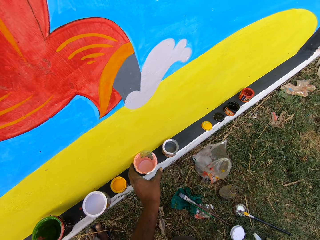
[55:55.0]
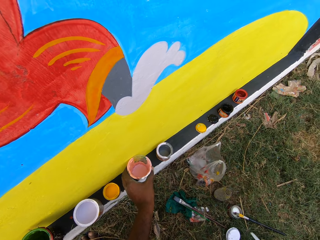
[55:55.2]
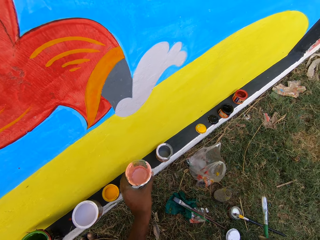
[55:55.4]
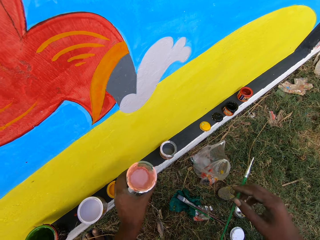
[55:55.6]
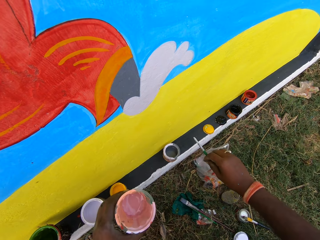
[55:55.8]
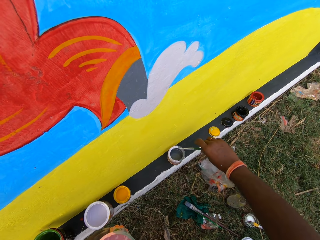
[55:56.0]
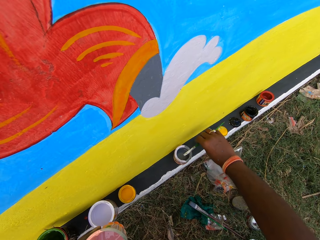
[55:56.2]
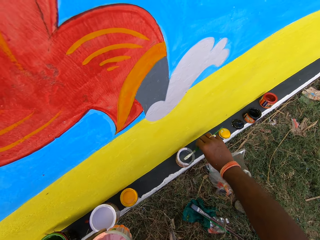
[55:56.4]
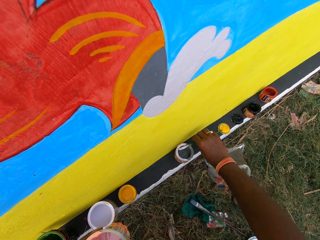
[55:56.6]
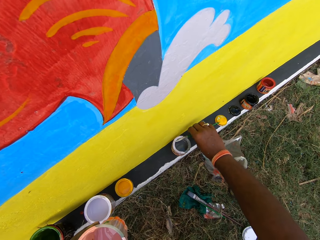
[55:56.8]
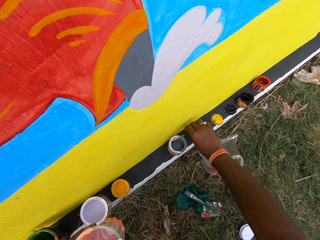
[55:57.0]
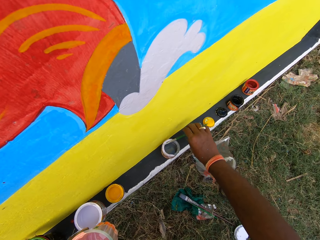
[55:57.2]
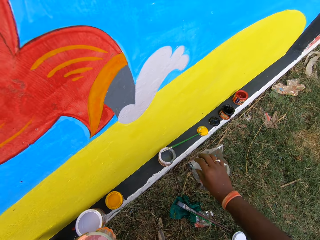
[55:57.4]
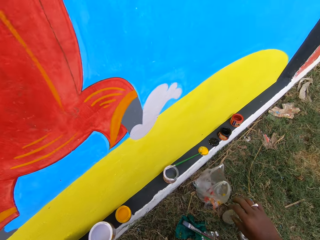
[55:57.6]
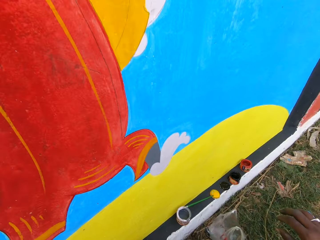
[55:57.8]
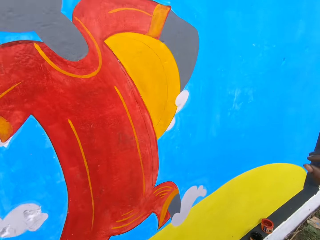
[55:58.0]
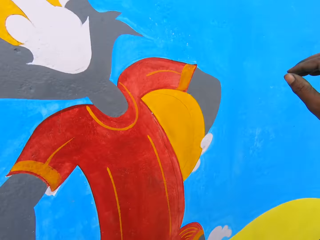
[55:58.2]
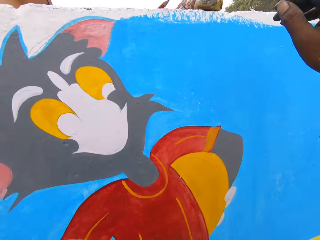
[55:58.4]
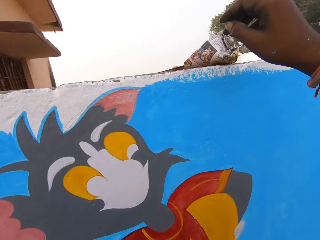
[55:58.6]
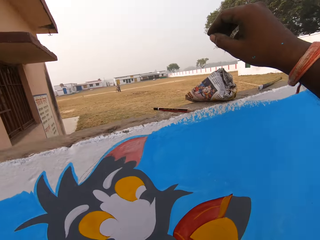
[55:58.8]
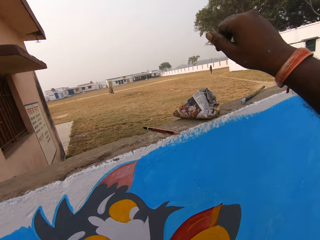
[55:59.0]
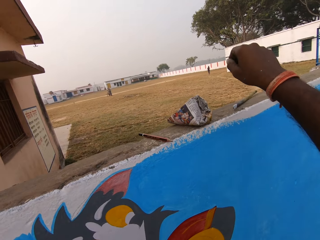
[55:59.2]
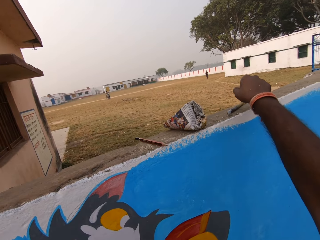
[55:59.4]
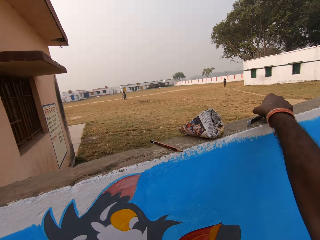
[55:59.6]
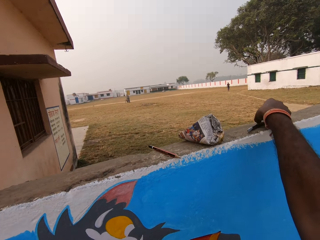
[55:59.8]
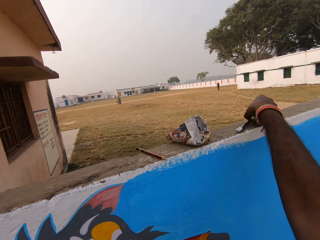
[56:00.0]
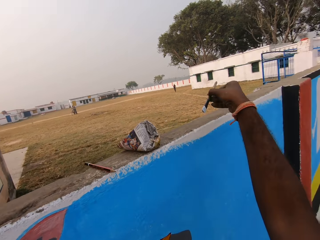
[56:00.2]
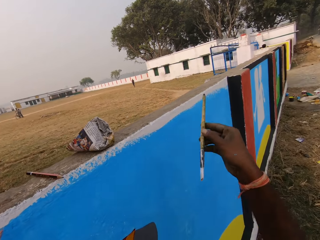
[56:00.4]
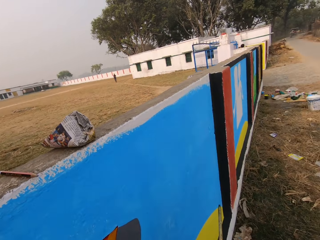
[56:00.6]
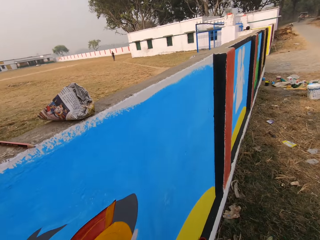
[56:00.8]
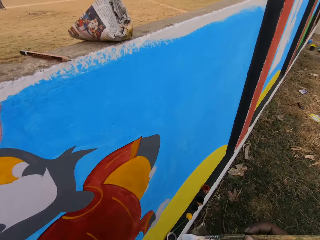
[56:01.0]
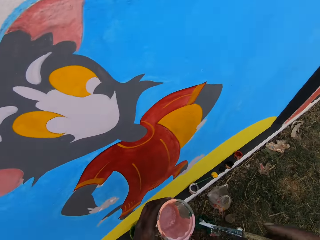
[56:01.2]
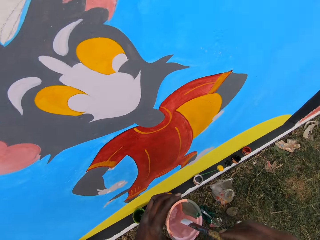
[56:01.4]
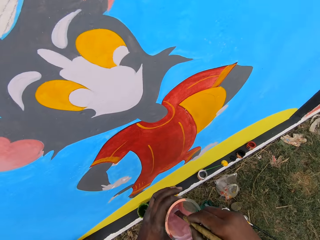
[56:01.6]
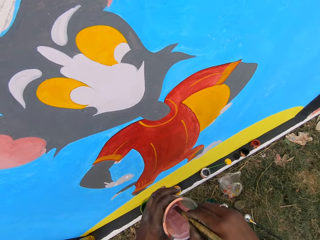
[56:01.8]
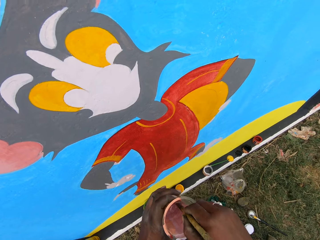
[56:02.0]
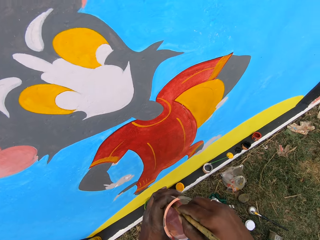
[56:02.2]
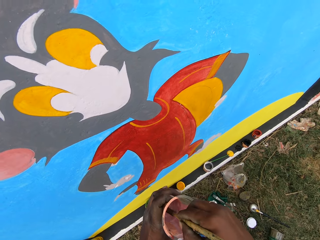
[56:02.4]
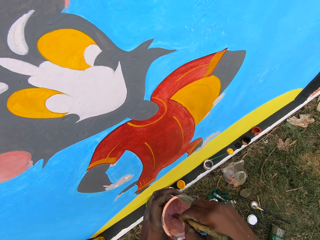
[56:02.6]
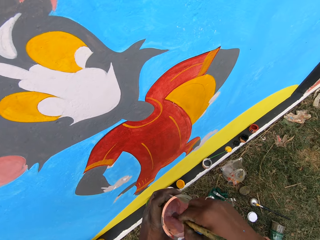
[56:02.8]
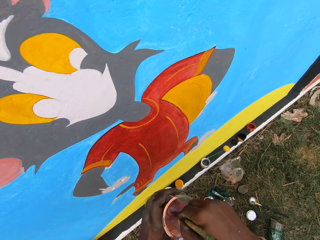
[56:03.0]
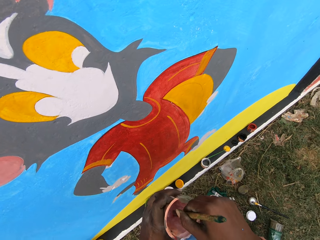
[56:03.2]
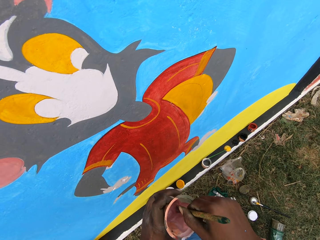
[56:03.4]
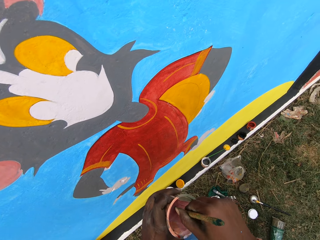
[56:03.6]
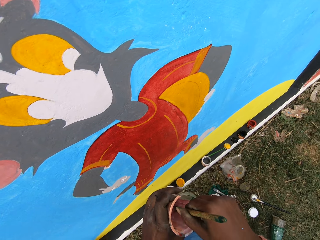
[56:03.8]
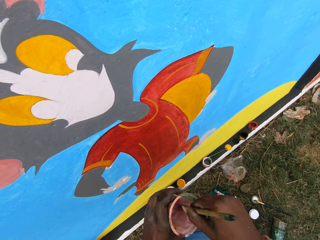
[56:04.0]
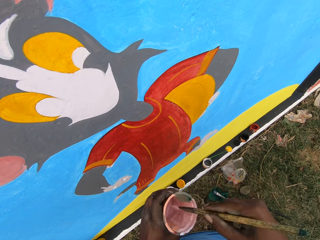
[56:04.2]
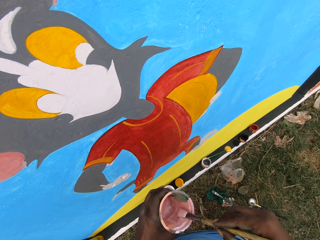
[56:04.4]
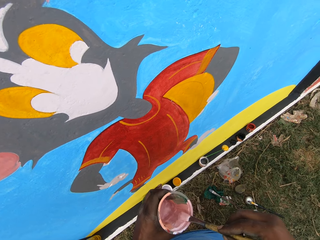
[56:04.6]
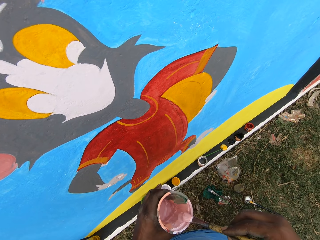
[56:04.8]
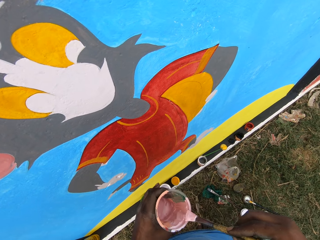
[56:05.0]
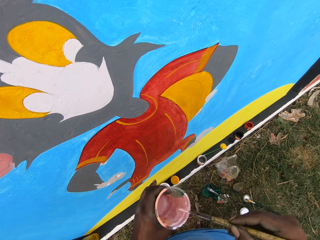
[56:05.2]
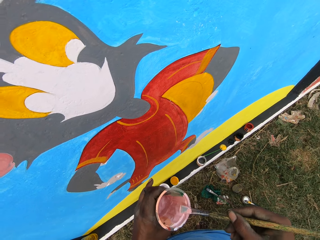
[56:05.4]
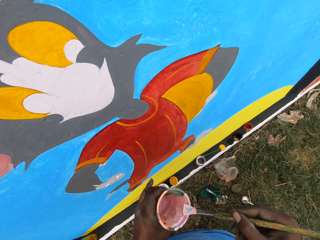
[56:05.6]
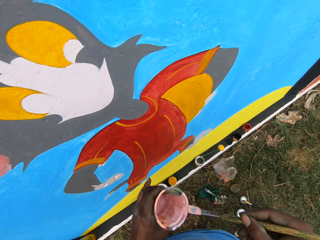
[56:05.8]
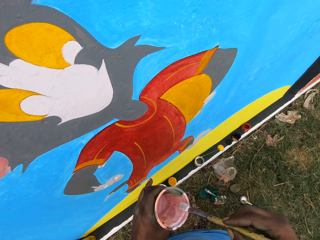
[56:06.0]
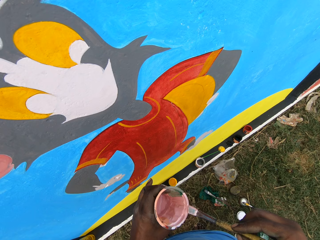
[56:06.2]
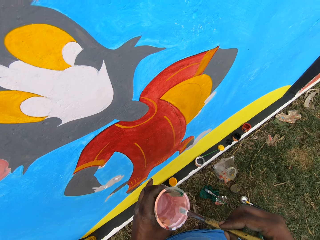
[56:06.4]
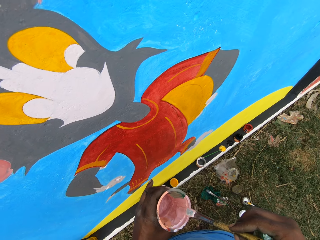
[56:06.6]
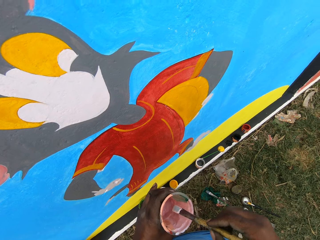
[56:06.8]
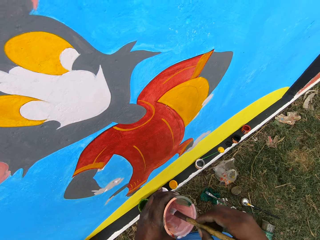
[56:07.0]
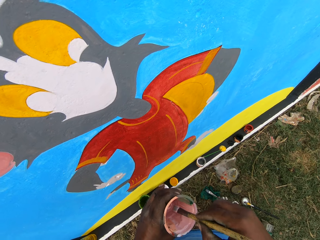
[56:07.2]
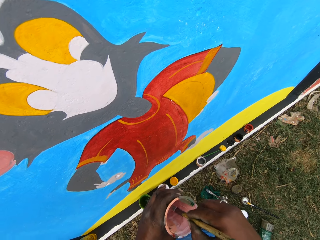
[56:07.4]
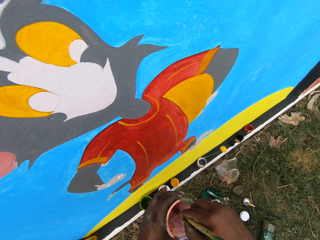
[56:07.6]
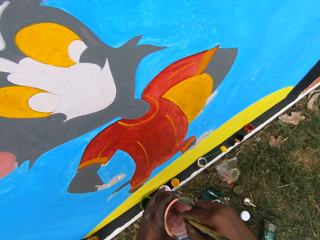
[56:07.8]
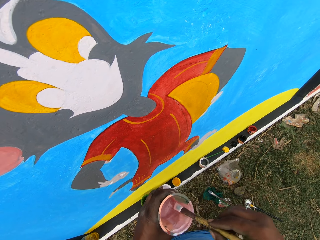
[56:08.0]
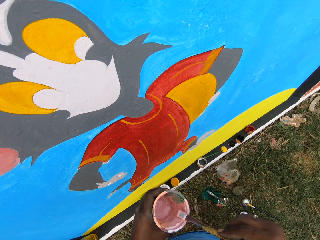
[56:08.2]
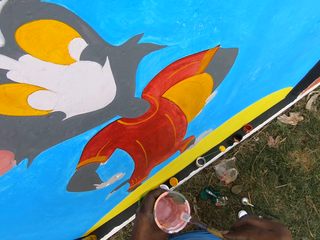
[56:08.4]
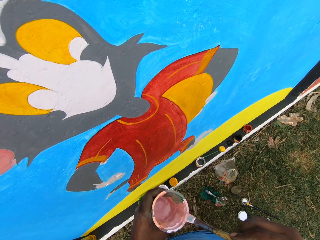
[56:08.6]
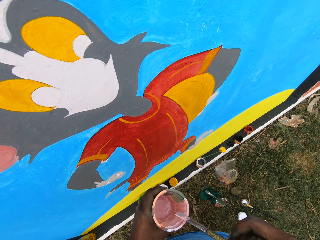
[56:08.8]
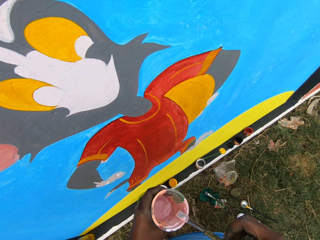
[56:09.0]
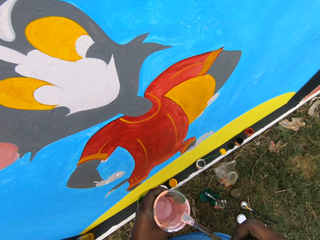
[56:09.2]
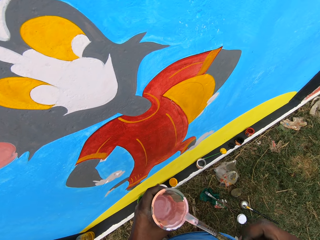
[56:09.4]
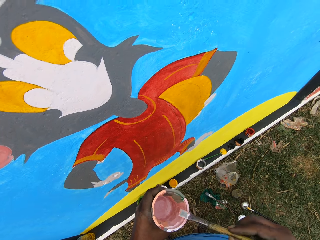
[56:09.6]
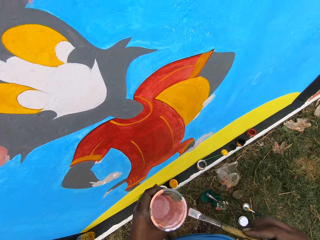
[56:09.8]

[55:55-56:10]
The camera wearer picks a second paint can or paint cup from the wall skirting. He drops the paint brush on a third can on the wall skirting. He picks the second paint brush from the top of the wall. He dips the paint brush in the paint can. He mixes paint with the paint brush. He moves the paint brush in the paint cup. He rubs the paint brush on the edge of the paint can. He dips the paint brush in the paint can. He rubs the paint brush on the edge of the paint can.

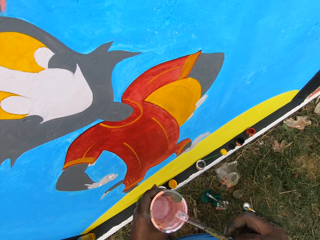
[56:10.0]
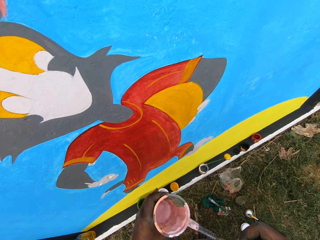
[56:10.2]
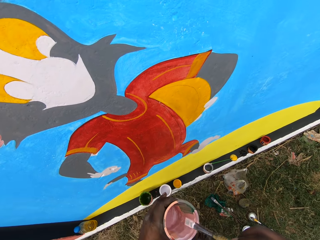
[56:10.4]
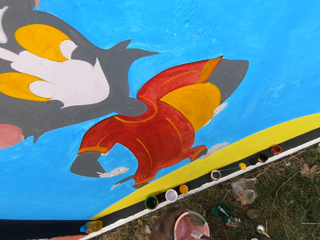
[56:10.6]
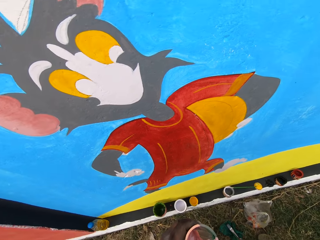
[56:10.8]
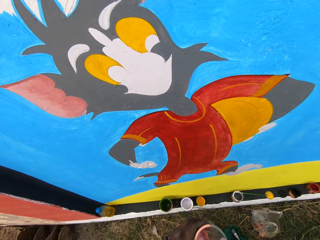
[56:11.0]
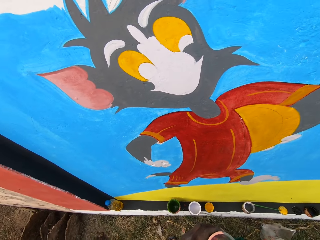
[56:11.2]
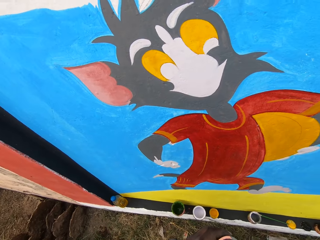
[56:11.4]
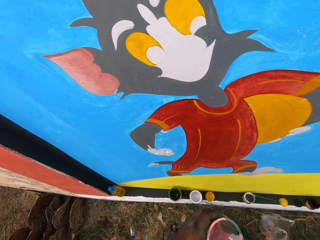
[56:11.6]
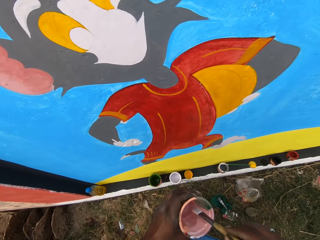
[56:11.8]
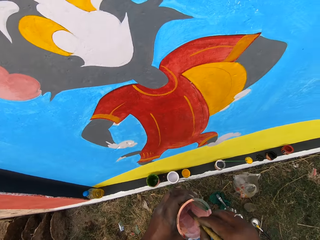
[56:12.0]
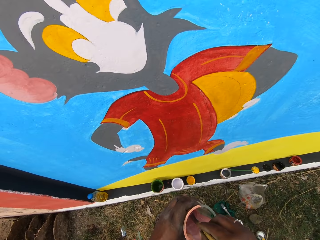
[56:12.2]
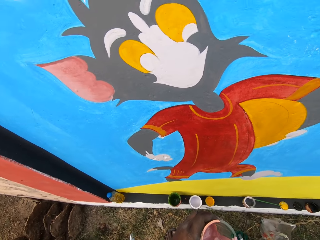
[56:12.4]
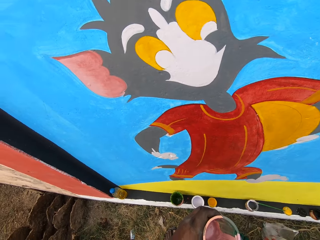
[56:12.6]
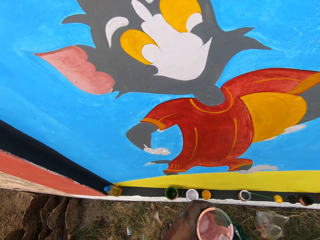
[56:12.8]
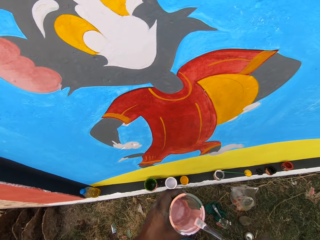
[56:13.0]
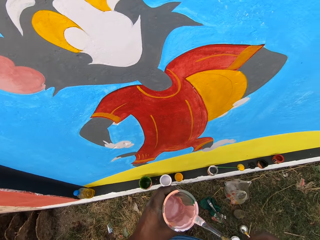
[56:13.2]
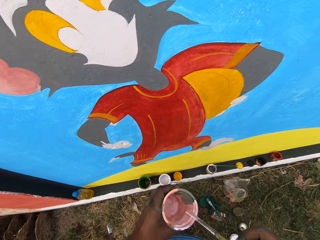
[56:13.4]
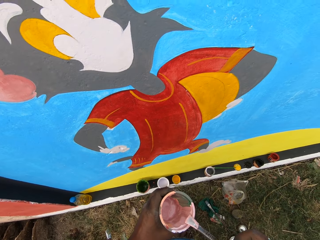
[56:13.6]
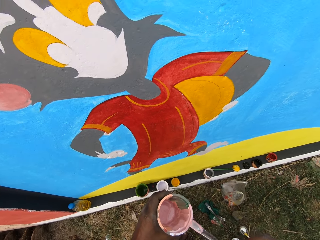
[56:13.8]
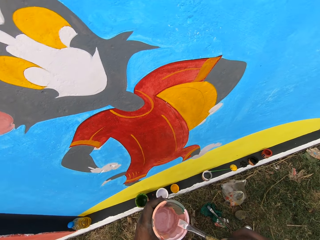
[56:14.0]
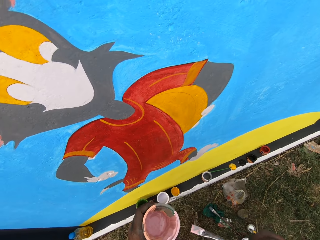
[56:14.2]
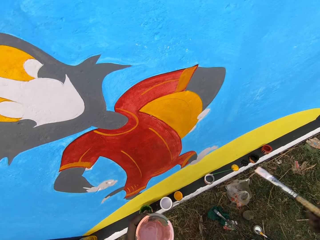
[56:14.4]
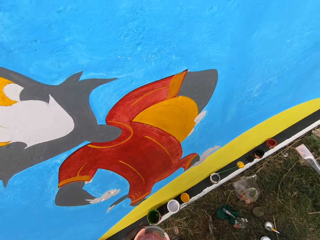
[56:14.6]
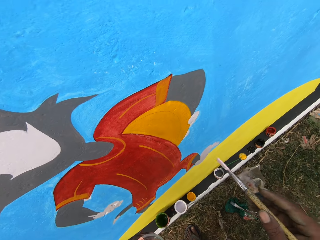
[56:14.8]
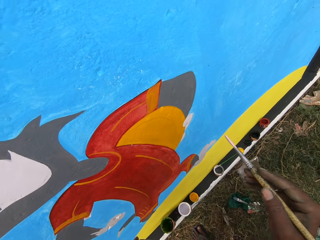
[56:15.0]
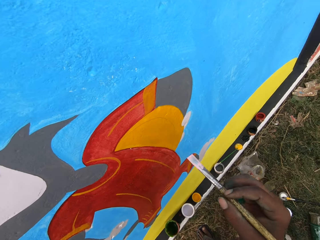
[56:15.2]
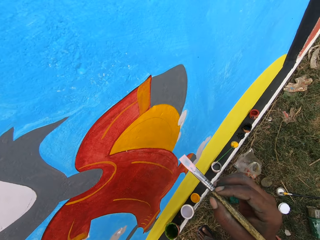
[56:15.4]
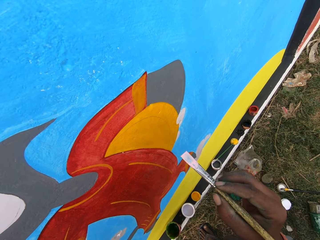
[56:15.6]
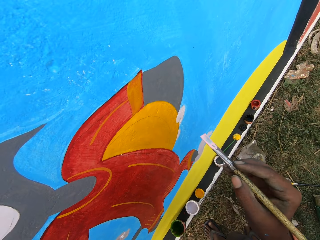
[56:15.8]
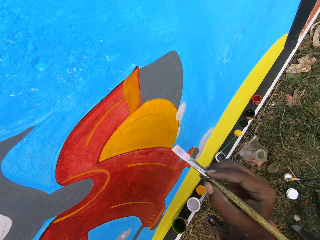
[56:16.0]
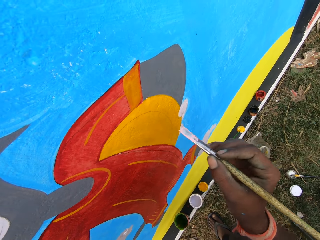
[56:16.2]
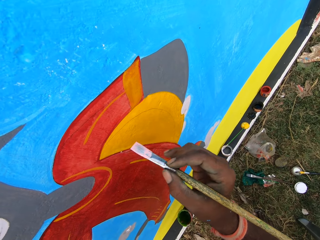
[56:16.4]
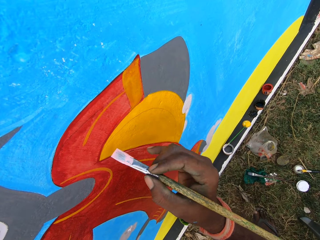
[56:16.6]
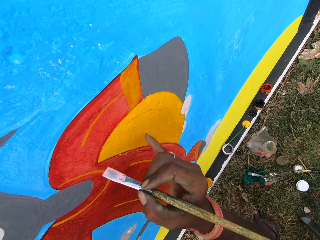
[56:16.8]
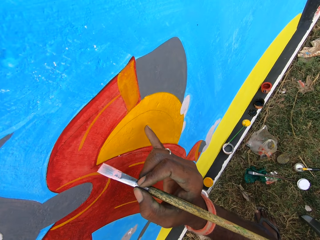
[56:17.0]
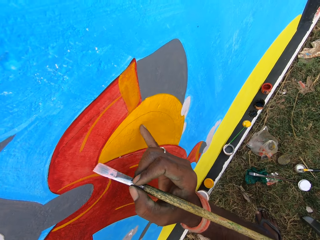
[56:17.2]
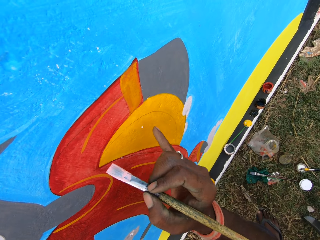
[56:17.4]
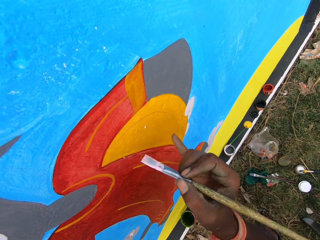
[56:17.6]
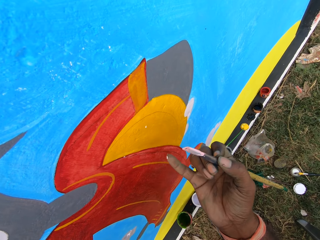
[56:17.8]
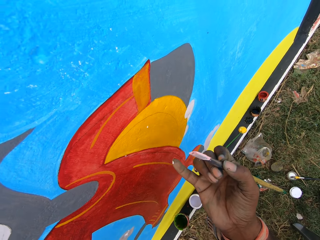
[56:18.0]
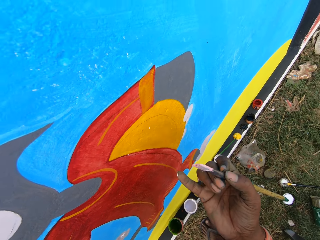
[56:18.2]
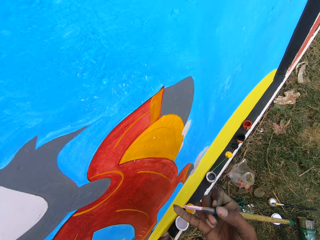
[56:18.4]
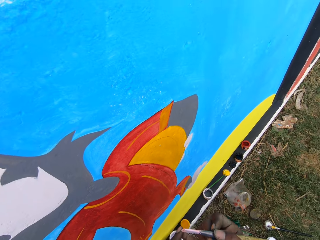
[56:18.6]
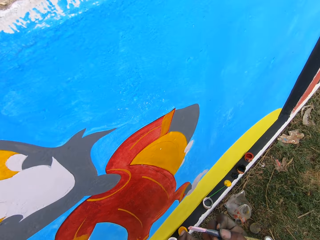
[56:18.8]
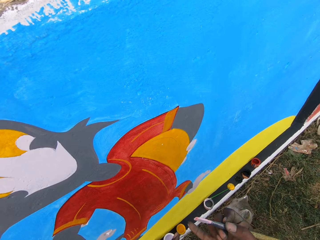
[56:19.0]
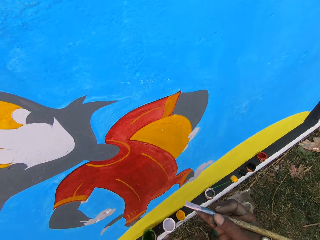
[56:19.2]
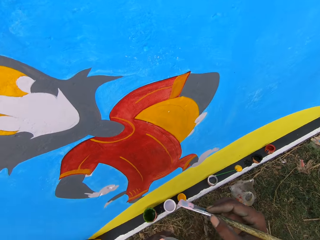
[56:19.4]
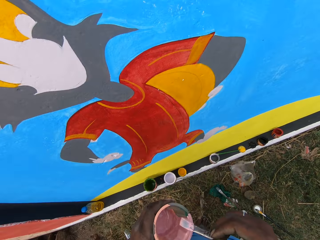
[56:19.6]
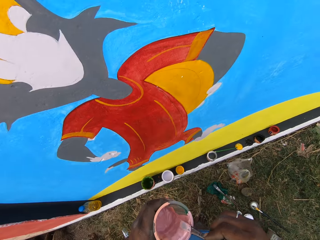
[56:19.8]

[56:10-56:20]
The camera wearer dips the paint brush in the paint can. He rubs the paint brush on the edge of the paint can. He touches the wall with his right little finger.
